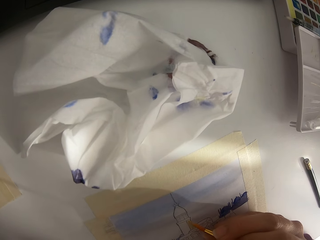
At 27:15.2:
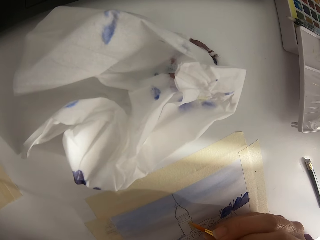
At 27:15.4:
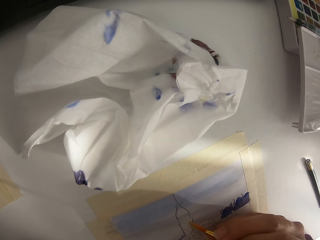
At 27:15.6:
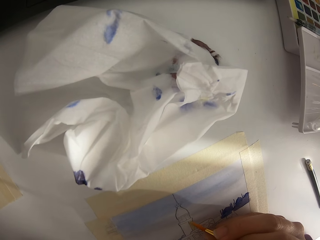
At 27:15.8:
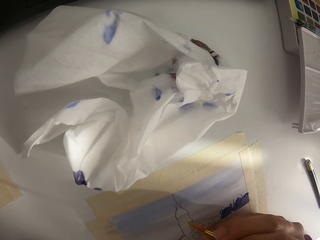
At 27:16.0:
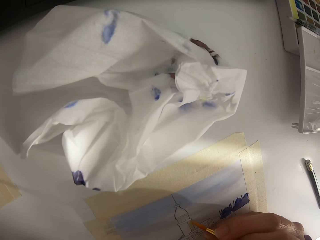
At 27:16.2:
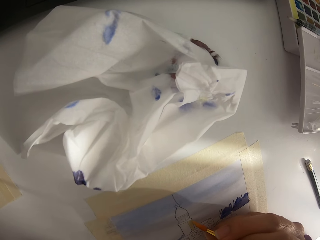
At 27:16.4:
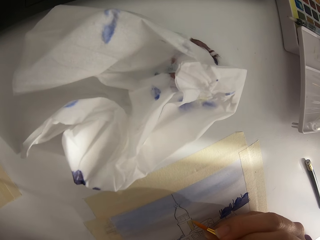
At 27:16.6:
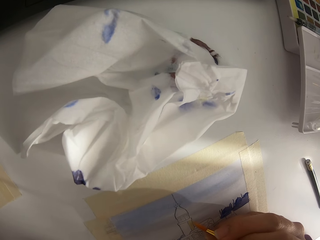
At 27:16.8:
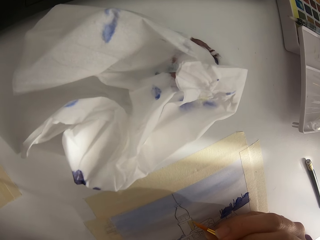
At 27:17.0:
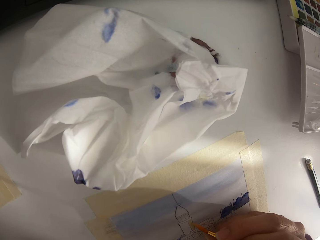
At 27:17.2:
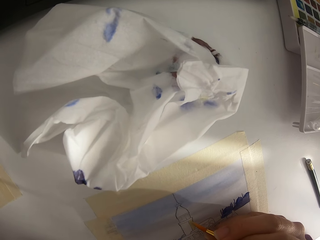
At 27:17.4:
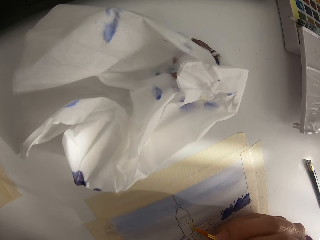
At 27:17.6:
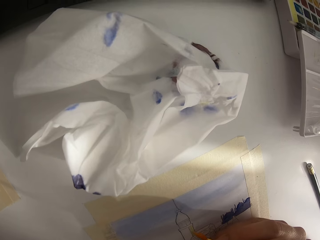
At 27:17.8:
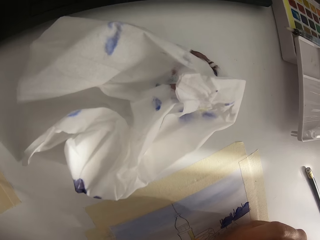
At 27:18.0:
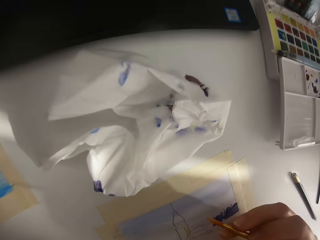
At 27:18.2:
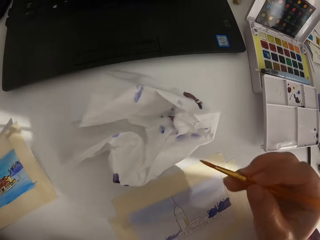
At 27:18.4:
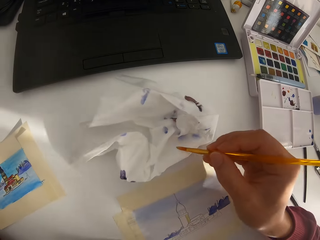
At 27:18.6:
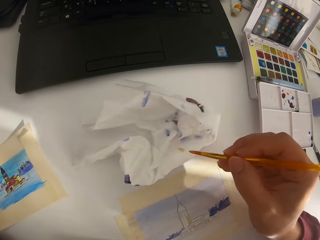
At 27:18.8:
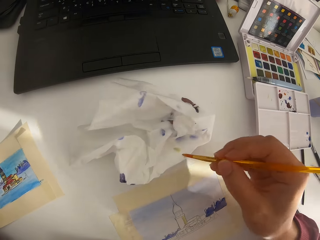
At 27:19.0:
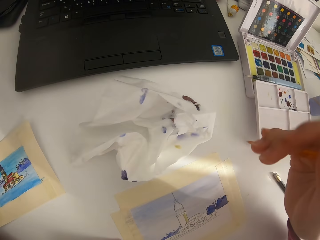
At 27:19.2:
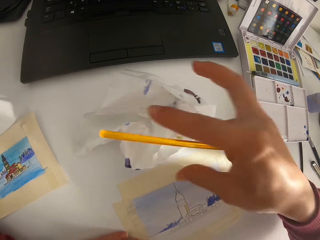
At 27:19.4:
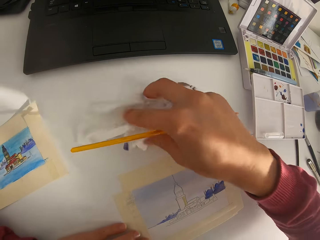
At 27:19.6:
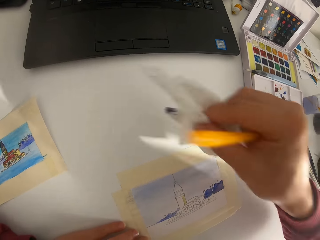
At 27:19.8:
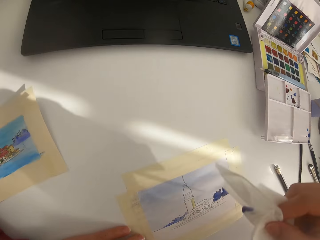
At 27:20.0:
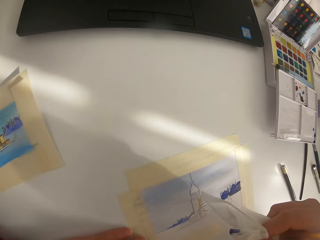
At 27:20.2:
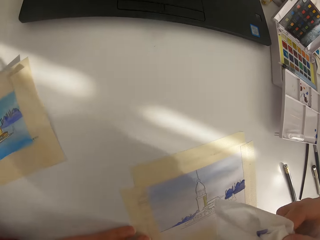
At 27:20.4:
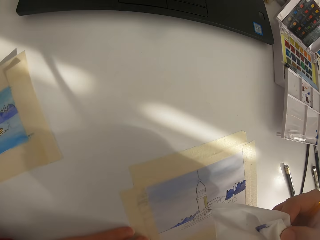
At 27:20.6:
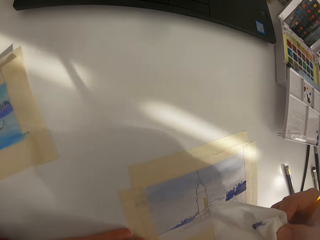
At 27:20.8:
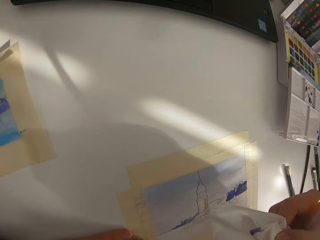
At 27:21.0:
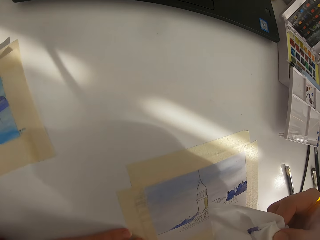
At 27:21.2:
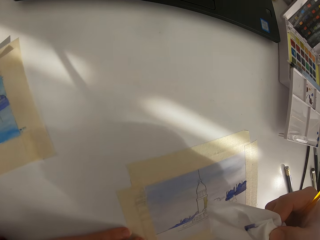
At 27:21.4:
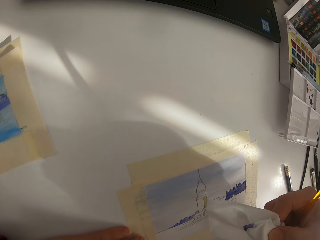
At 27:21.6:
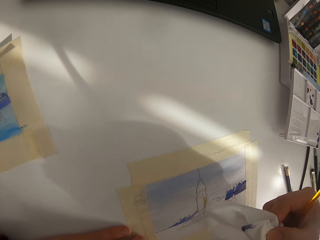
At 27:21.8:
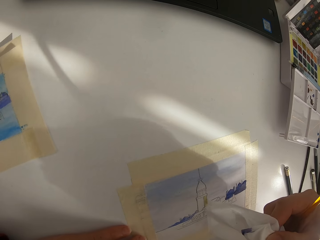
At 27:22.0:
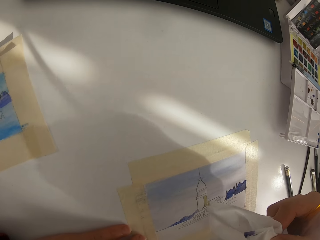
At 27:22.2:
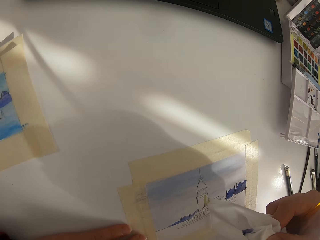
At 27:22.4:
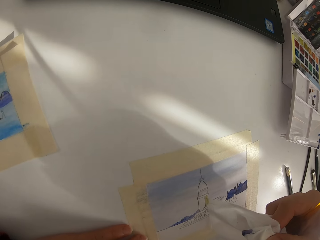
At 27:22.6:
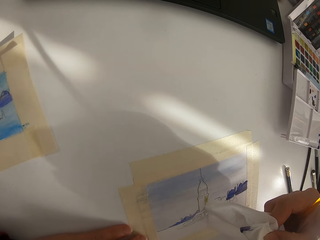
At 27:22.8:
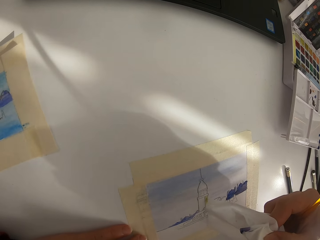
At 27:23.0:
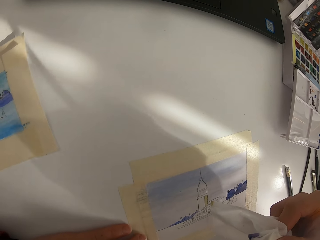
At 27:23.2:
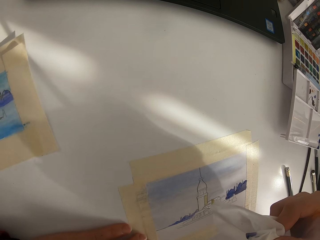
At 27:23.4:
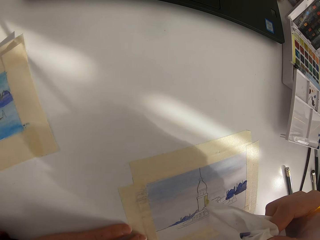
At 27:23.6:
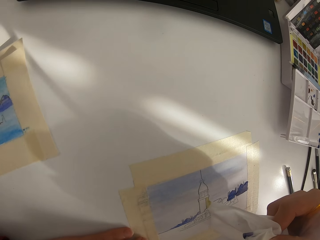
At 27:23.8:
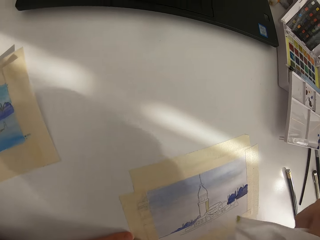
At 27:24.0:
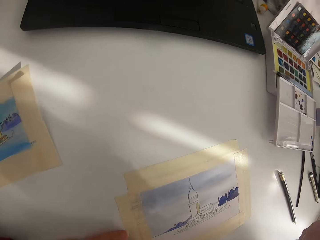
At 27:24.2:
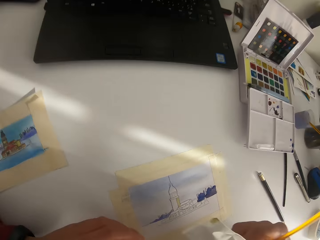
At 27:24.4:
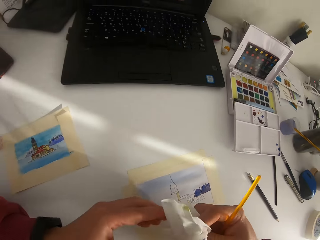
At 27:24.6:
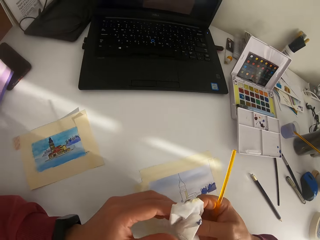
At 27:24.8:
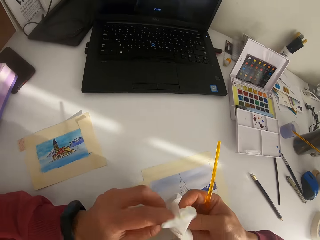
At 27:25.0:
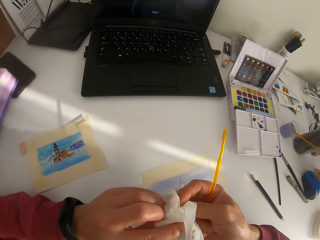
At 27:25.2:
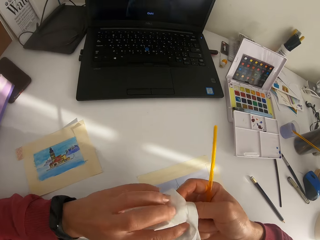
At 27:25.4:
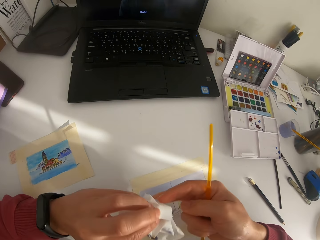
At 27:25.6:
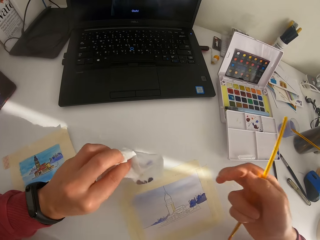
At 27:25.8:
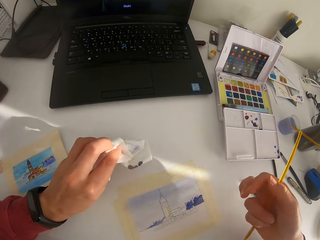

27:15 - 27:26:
The camera wearer paints on the paper. They wipe the paint brush on the tissue paper. They pick up the tissue paper. They point on the painting with the tissue paper.

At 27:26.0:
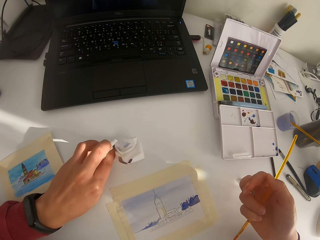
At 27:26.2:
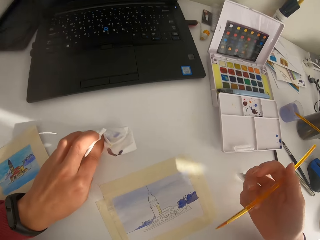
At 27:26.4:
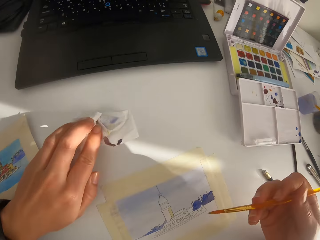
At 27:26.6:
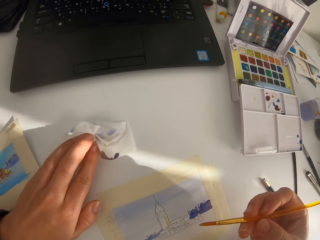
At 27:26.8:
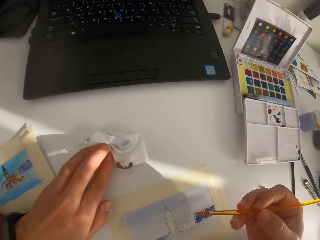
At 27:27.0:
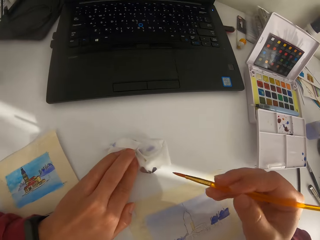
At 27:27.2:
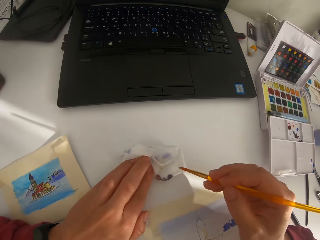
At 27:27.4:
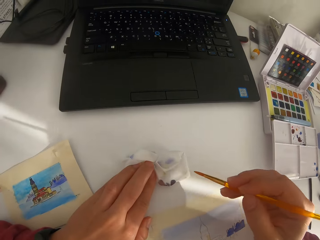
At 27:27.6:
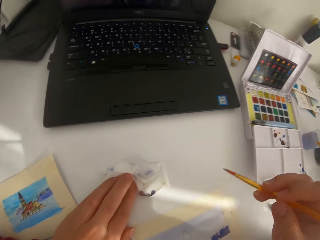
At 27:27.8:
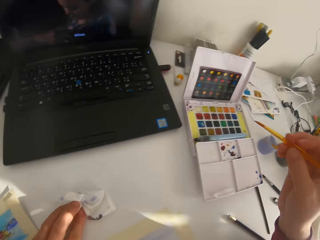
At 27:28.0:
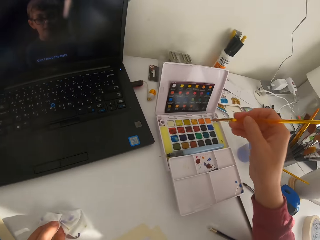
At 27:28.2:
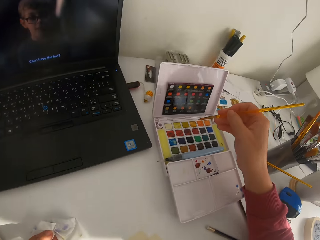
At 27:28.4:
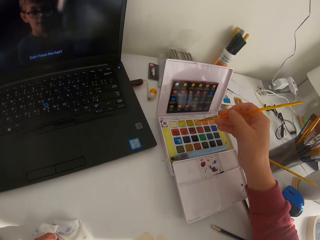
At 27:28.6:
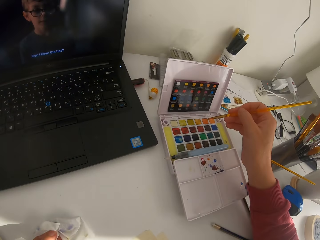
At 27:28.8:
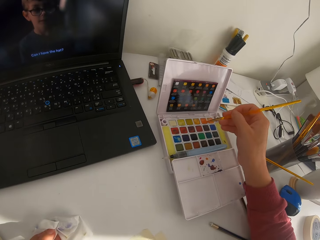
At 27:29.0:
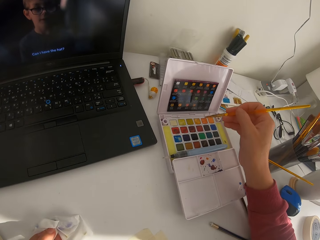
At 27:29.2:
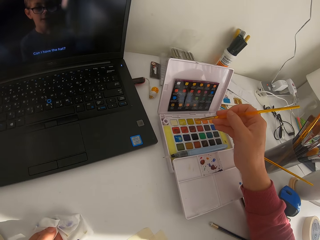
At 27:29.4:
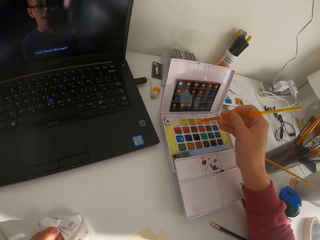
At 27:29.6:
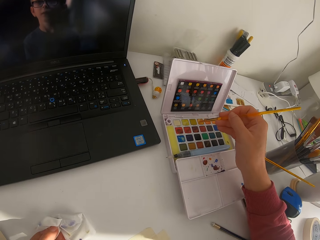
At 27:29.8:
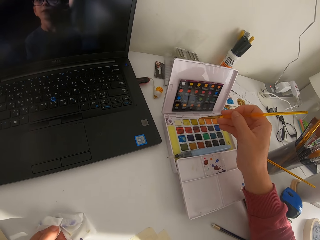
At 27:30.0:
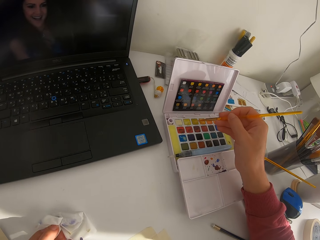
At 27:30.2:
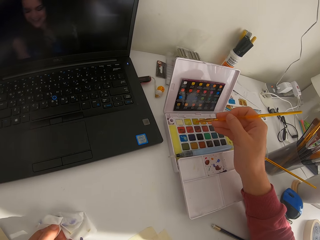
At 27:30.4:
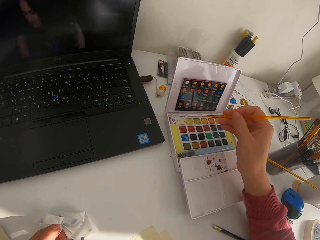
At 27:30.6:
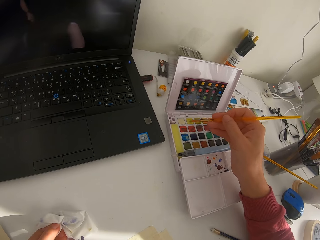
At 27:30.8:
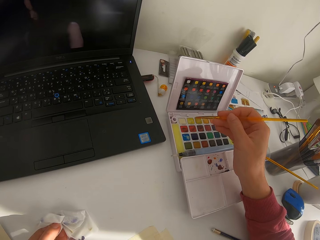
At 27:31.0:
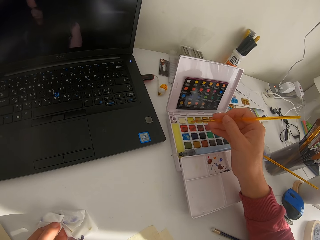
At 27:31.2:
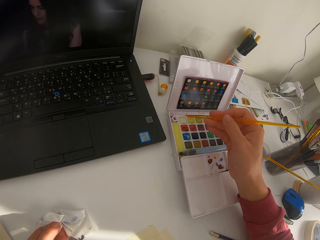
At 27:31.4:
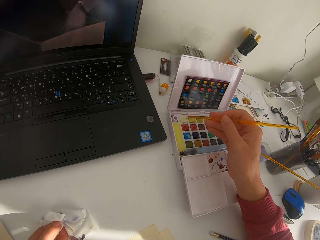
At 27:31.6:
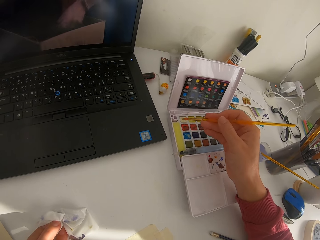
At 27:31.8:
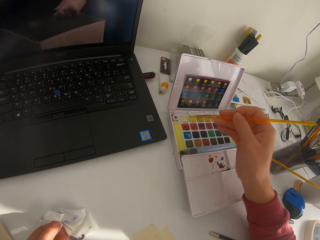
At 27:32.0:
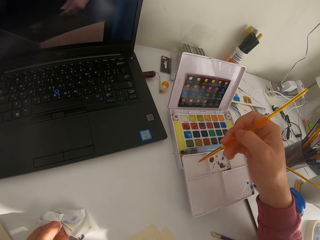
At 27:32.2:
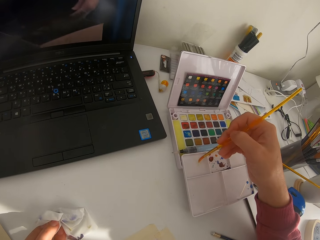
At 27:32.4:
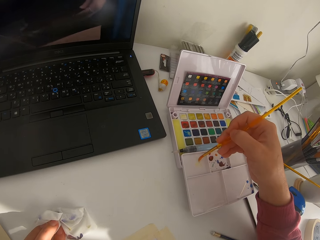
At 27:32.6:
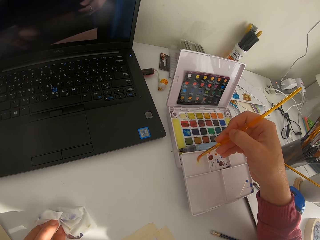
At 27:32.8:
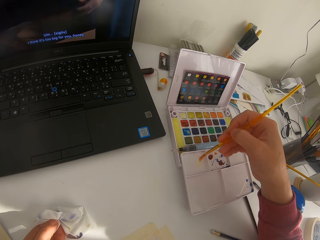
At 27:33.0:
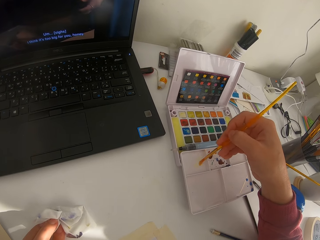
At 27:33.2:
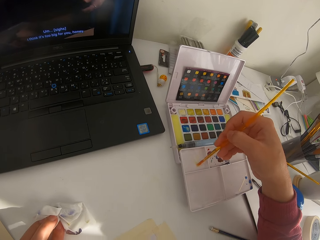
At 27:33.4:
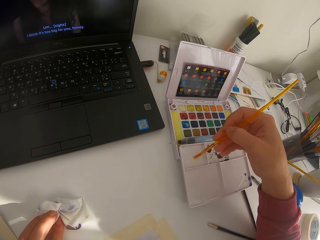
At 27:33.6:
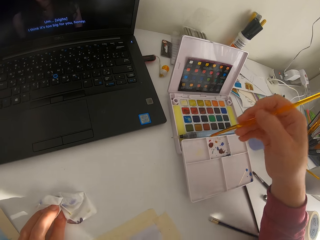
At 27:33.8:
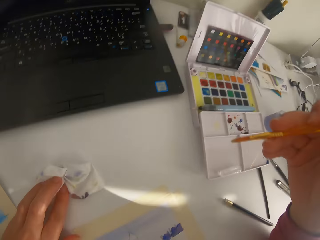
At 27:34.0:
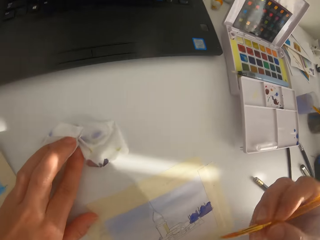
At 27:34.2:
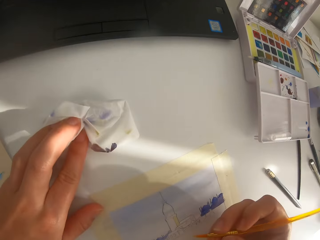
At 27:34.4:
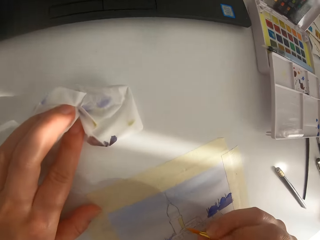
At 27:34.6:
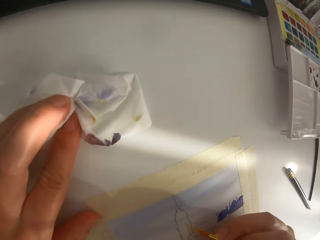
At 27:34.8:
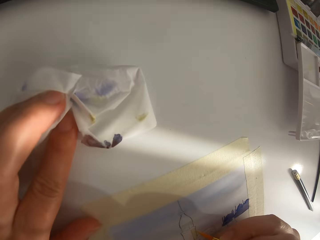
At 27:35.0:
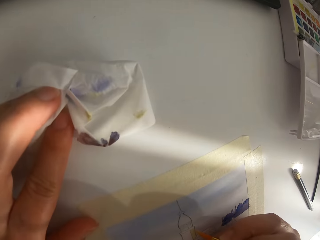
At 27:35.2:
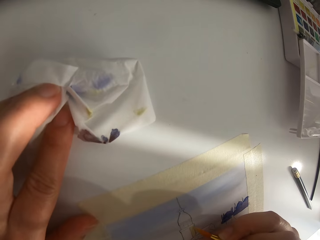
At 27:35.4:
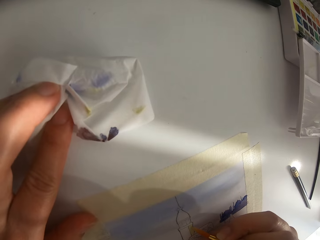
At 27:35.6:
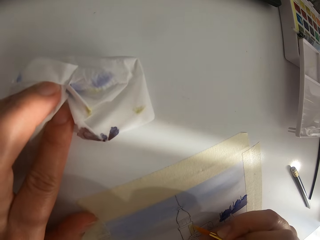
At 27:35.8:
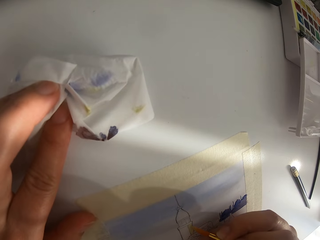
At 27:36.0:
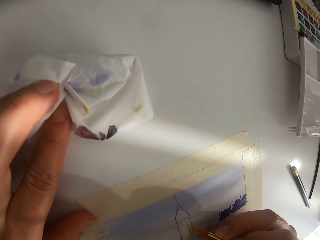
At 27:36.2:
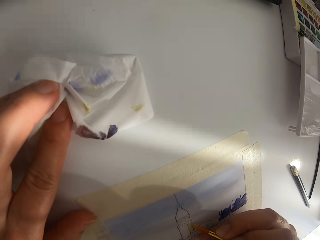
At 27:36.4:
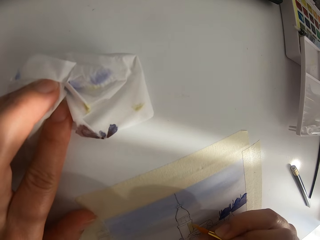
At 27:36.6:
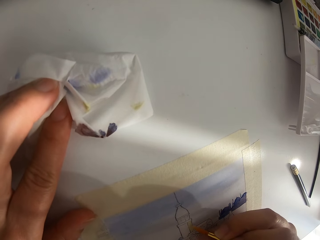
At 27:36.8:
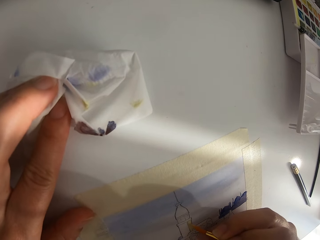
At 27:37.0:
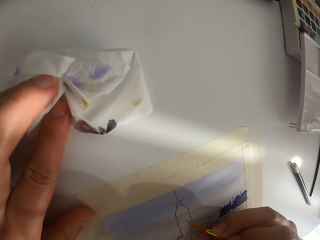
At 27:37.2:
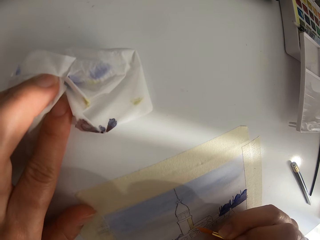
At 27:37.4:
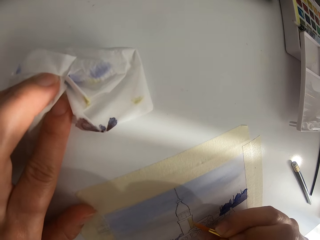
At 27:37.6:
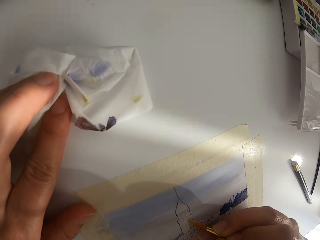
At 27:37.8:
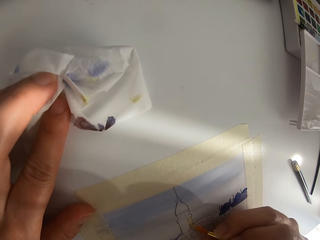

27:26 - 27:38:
The camera wearer puts tissue paper down. They wipe the brush on a paper towel. They touch solid watercolor with the paint brush. They paint on the paint palette.
